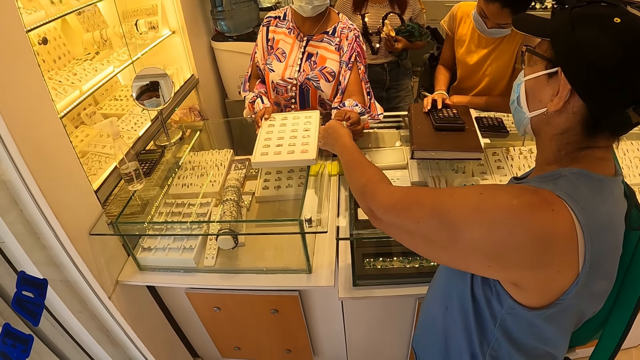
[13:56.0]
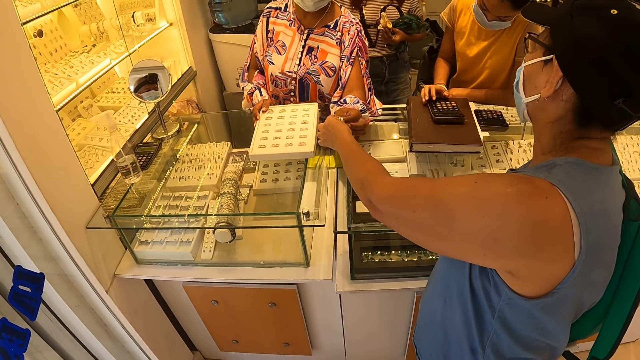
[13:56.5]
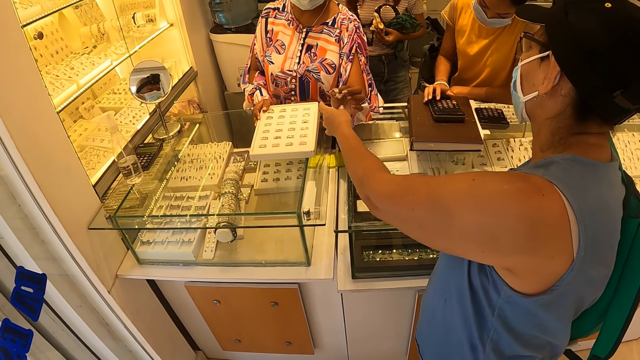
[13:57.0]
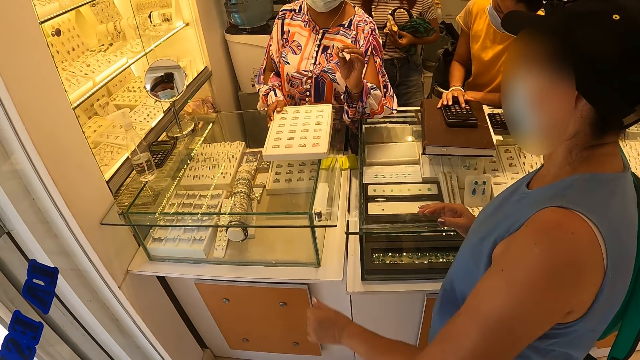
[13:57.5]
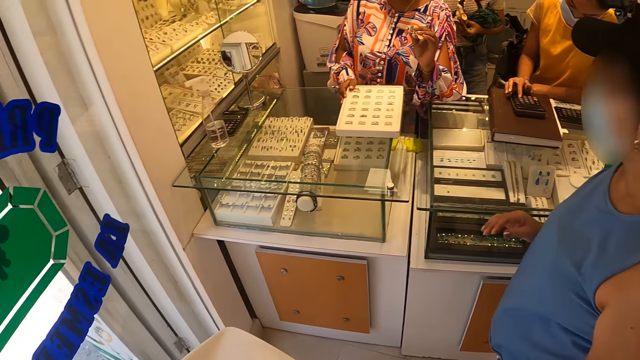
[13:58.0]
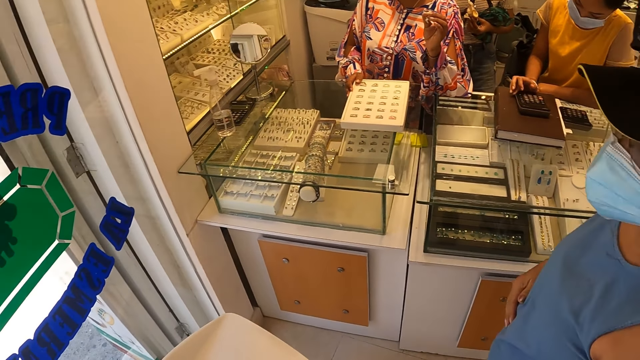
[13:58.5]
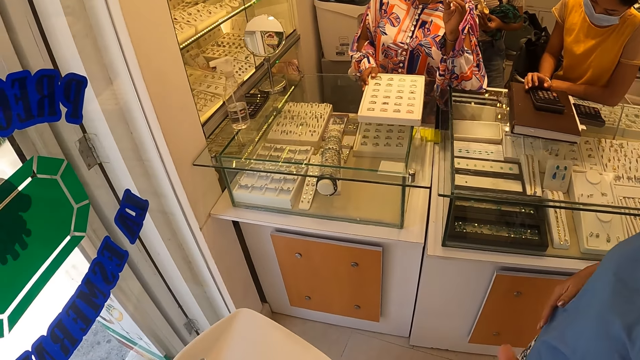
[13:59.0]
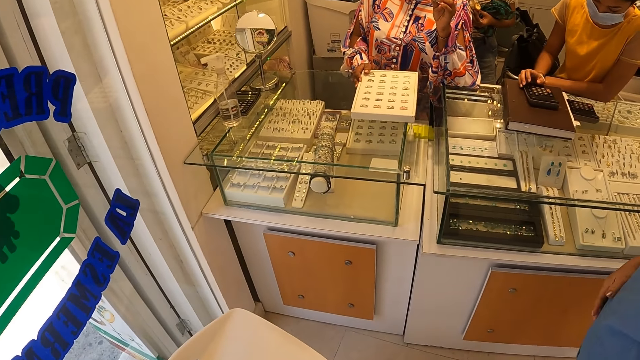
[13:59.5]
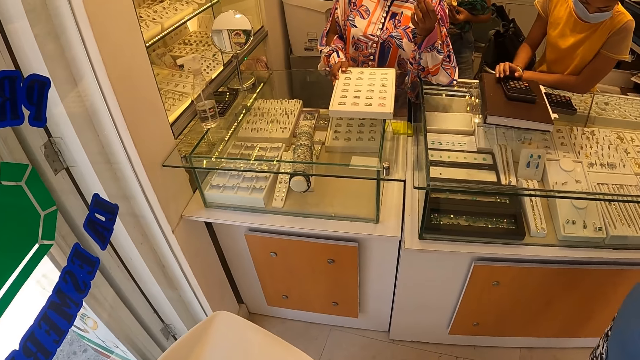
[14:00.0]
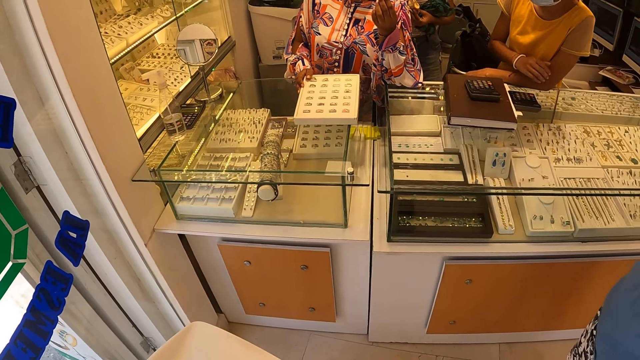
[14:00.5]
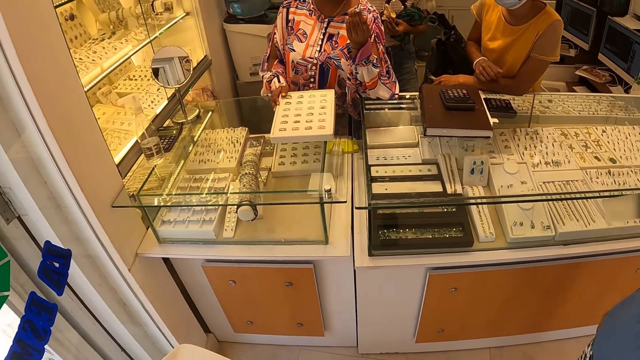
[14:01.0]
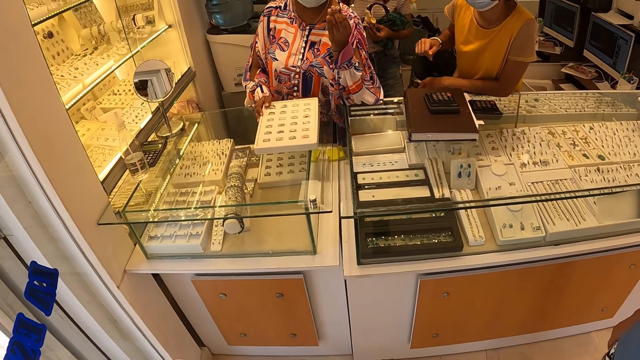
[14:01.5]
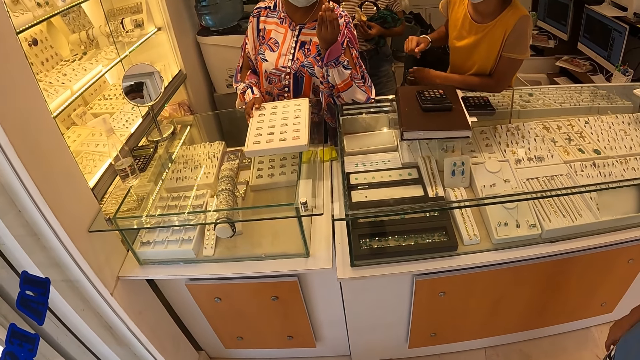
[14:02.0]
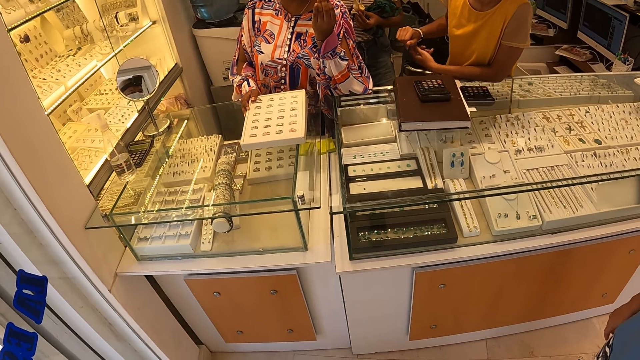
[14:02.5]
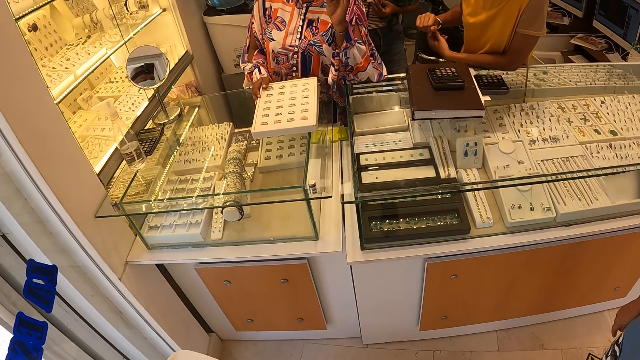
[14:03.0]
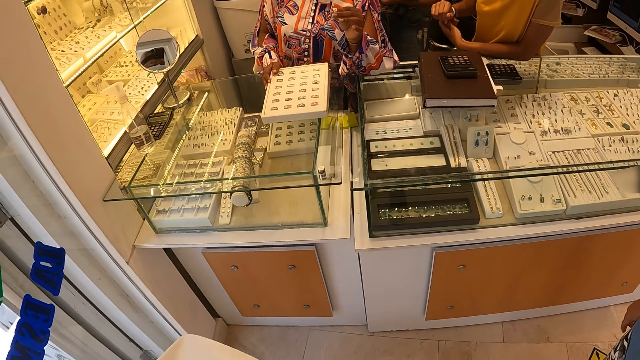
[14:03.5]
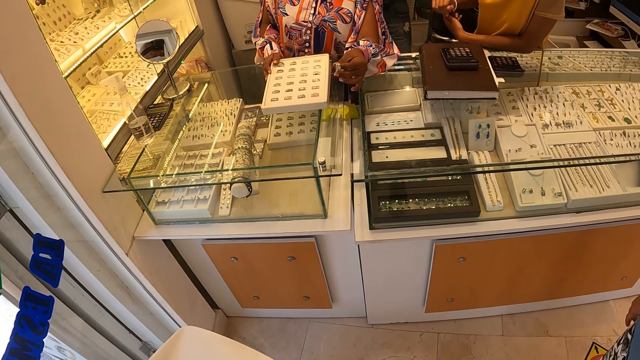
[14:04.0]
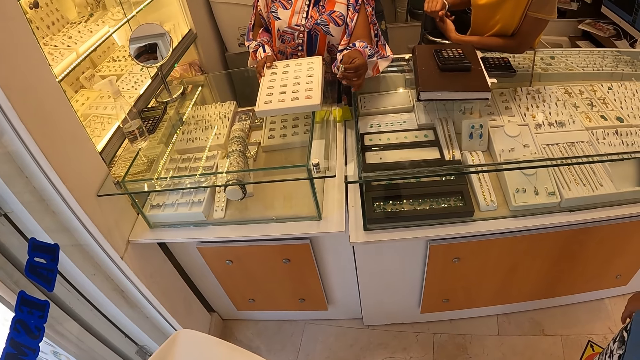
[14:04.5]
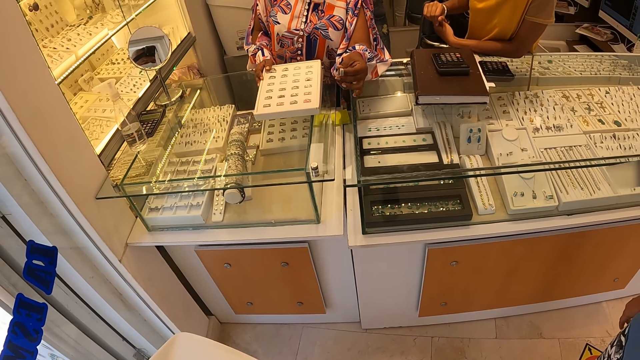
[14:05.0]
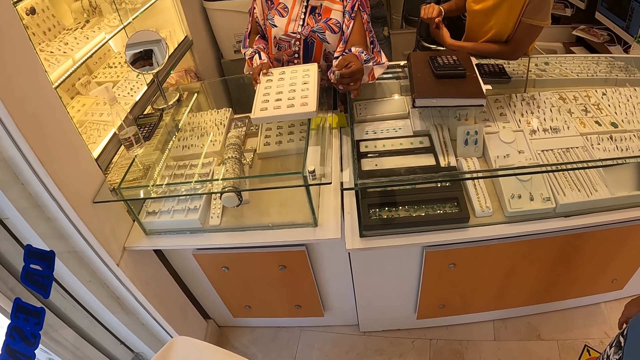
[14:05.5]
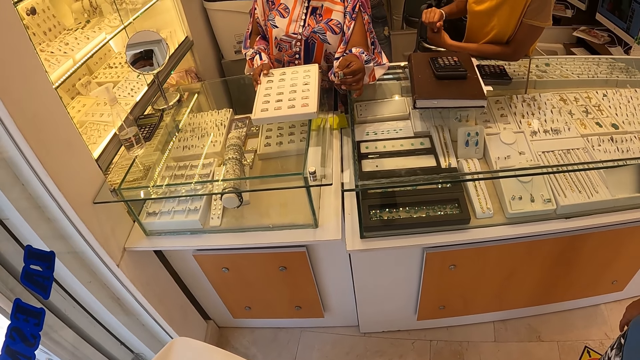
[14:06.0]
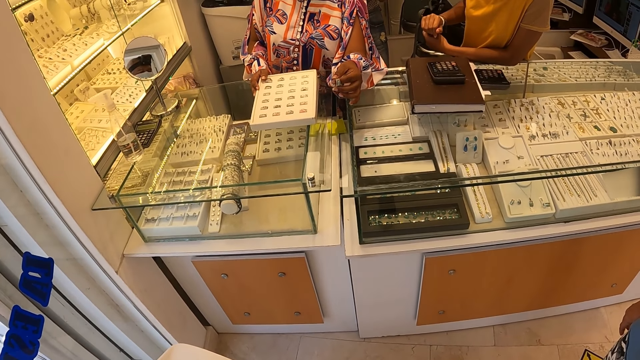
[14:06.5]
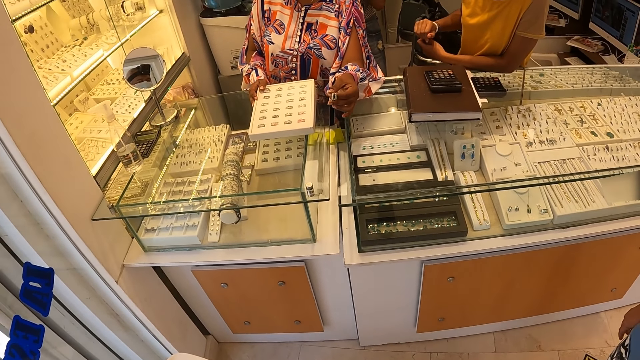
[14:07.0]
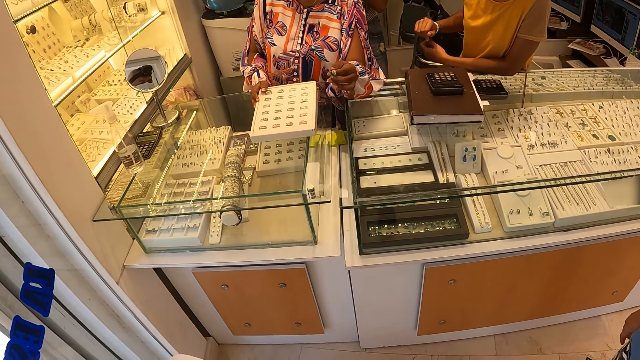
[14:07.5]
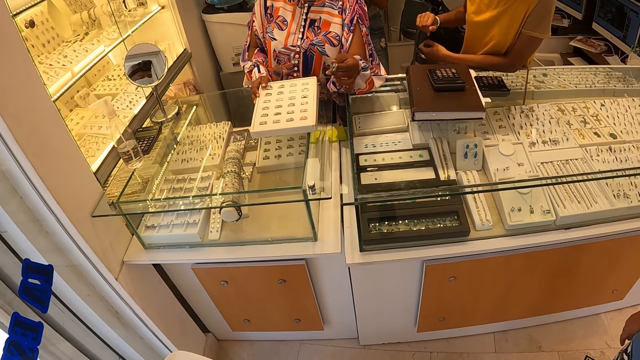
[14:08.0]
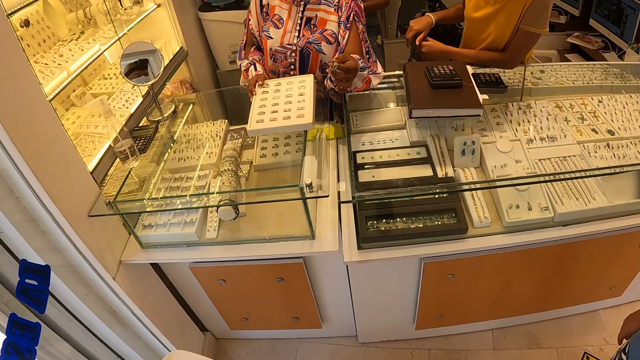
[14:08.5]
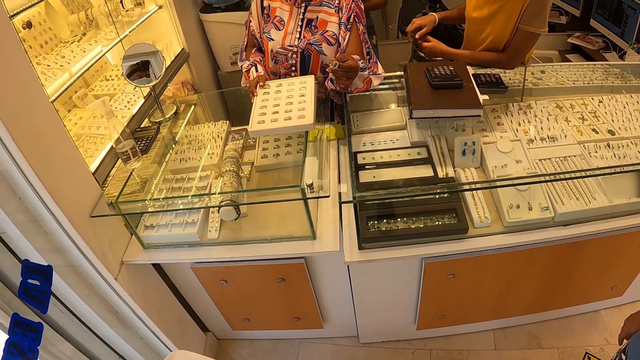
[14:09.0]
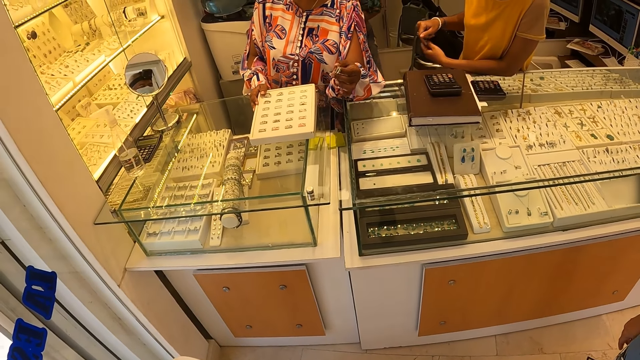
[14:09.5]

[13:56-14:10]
A woman takes a ring. Another woman converses with the first woman. The camera wearer looks around the jewelry store. The other woman converses with the first woman. The camera wearer converses with the other woman and the first woman.

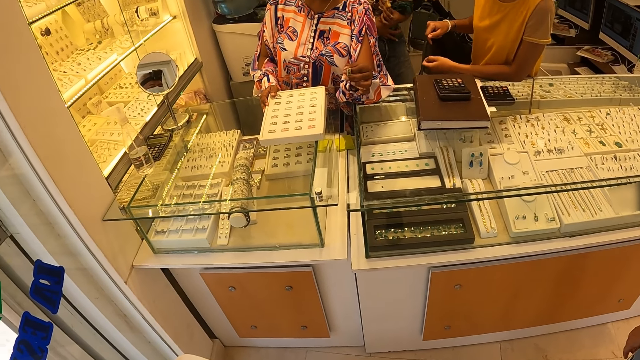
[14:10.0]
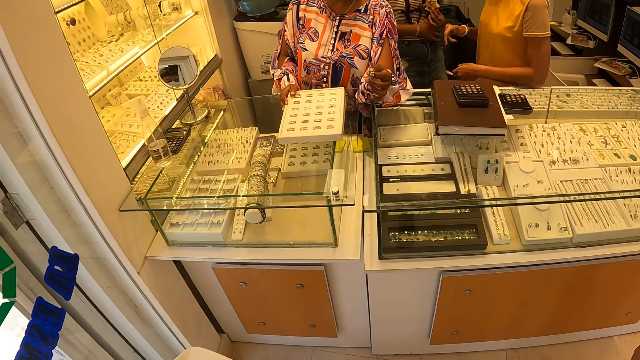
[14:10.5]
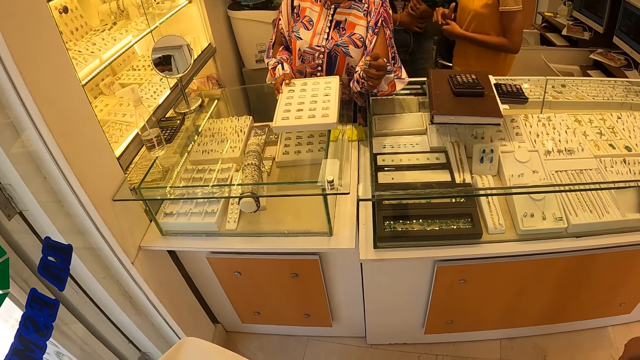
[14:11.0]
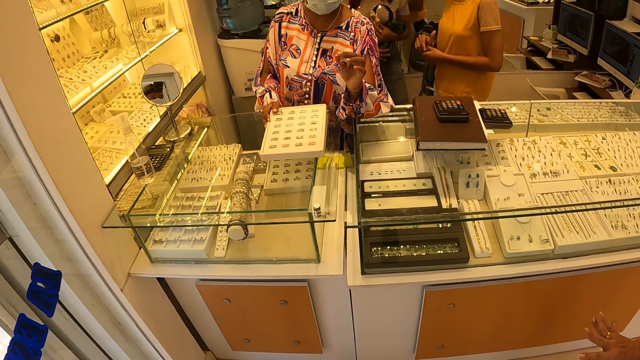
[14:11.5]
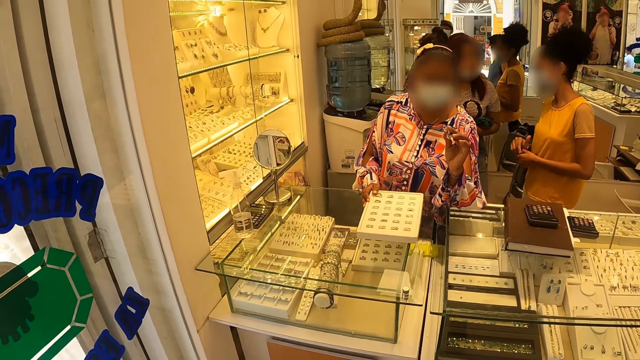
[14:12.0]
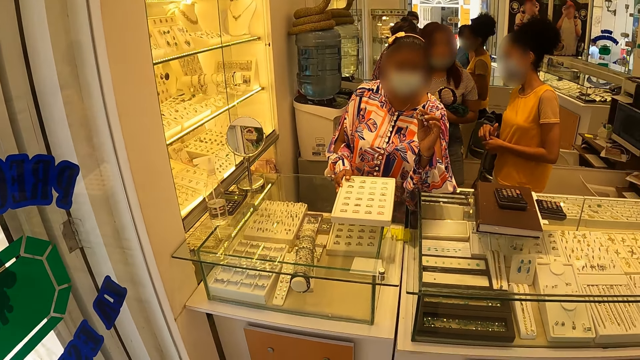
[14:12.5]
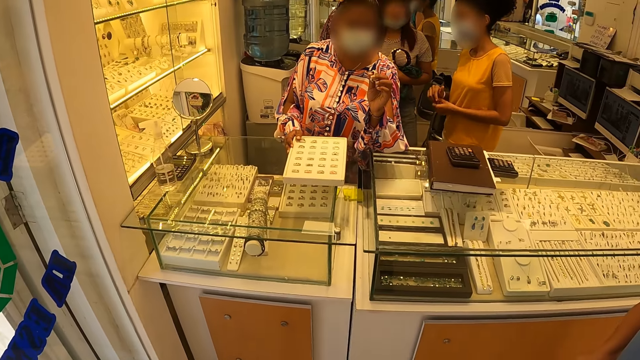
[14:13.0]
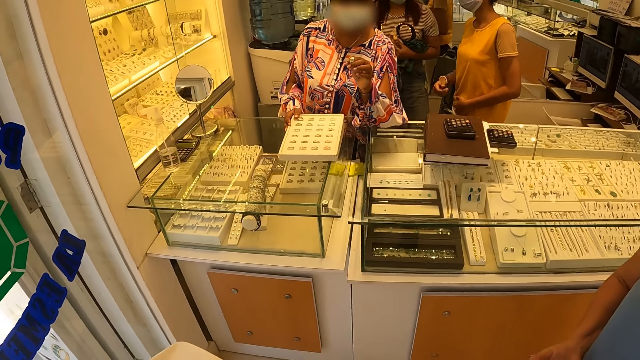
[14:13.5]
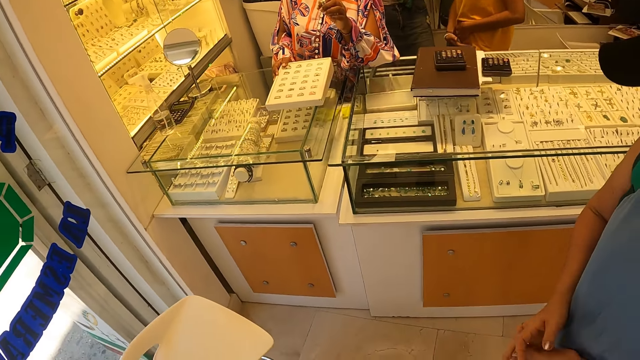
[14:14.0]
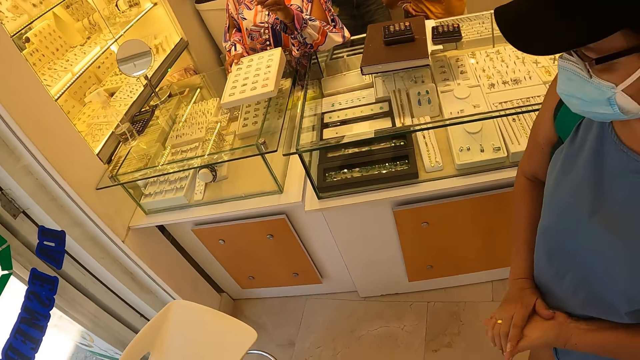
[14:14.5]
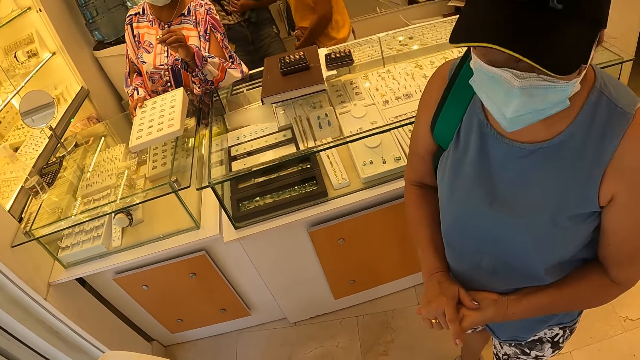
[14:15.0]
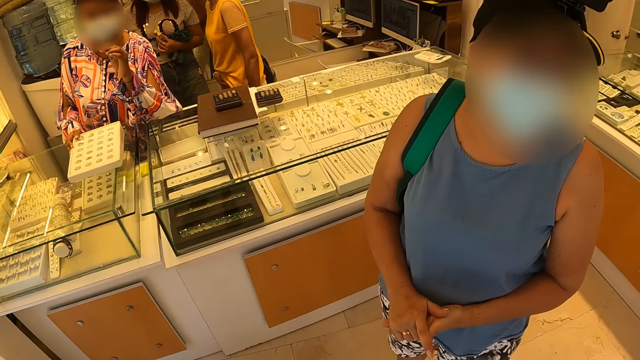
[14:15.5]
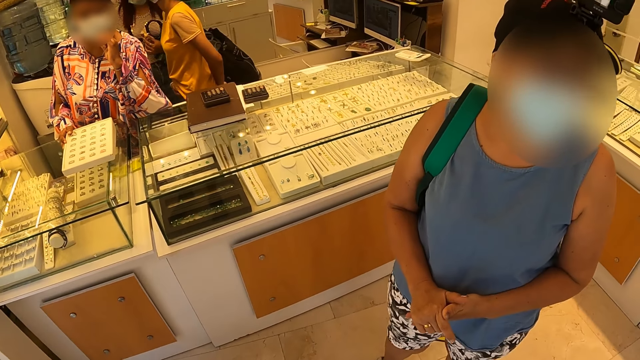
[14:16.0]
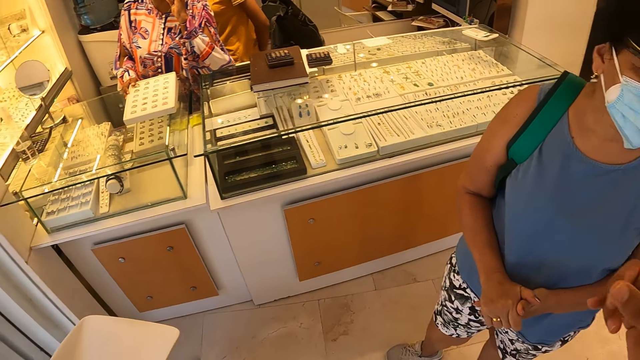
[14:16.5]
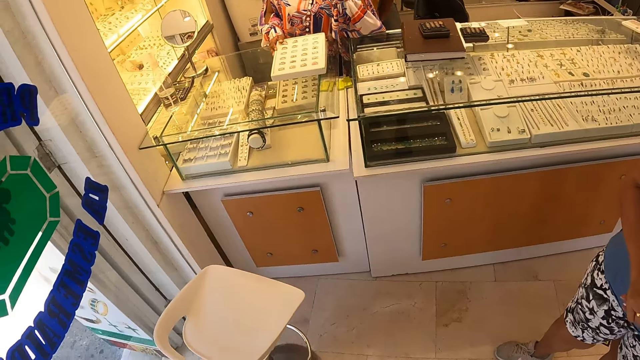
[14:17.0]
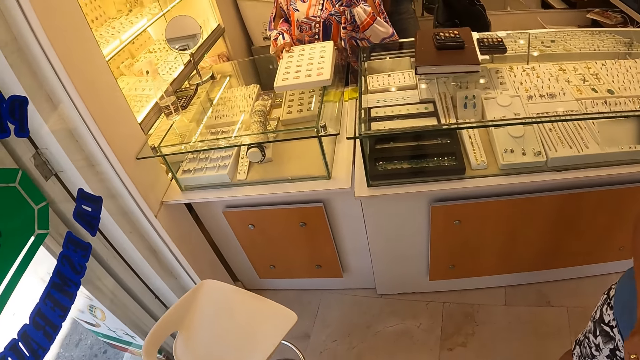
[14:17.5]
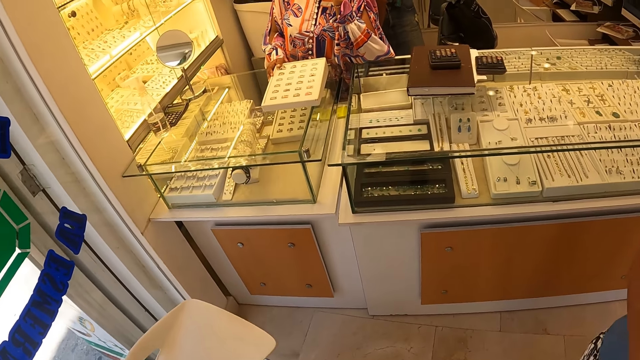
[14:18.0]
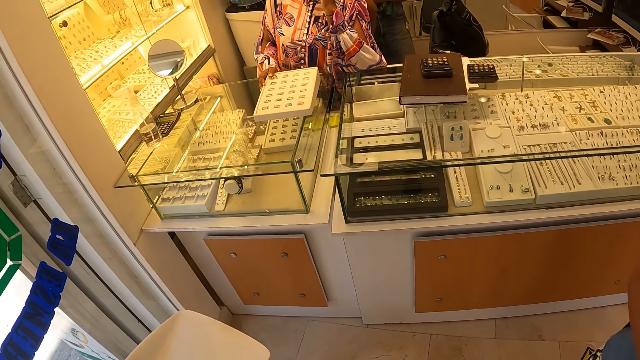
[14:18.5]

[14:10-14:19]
The camera wearer converses with a woman.
